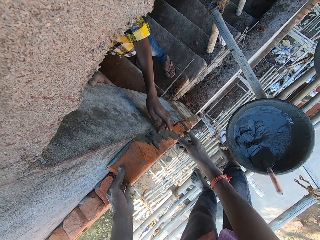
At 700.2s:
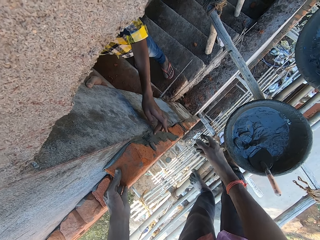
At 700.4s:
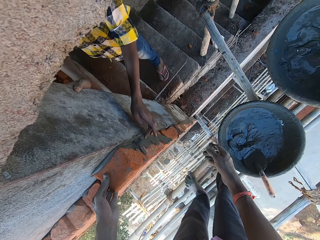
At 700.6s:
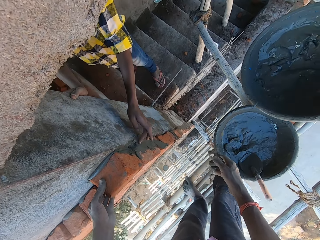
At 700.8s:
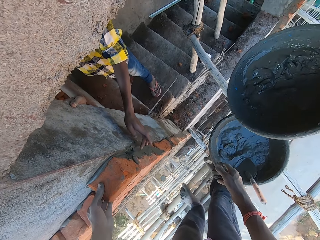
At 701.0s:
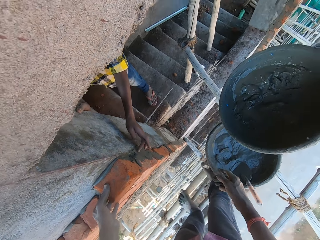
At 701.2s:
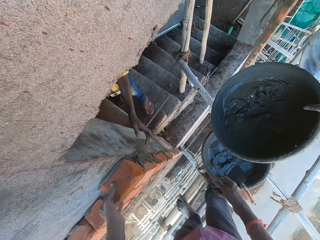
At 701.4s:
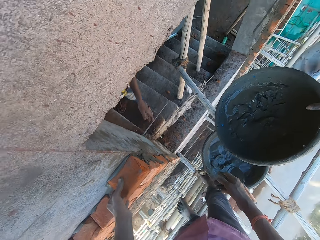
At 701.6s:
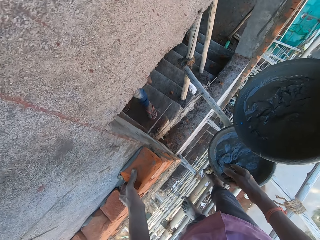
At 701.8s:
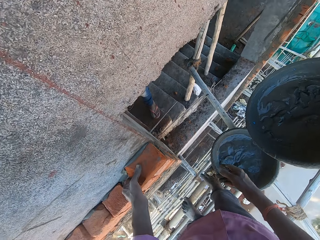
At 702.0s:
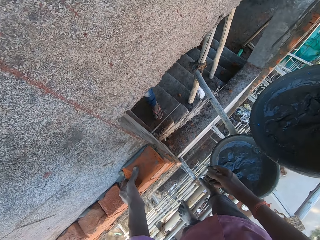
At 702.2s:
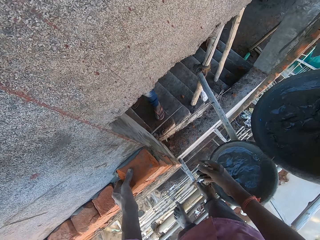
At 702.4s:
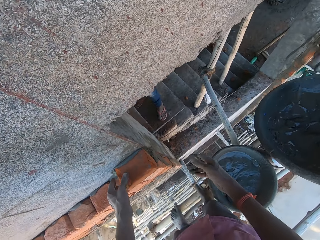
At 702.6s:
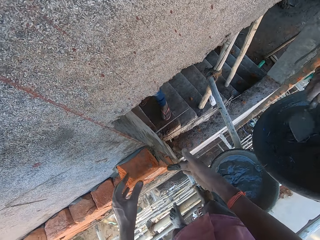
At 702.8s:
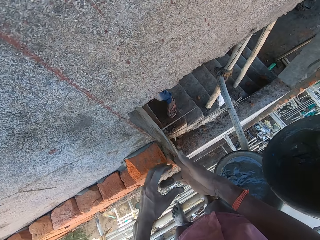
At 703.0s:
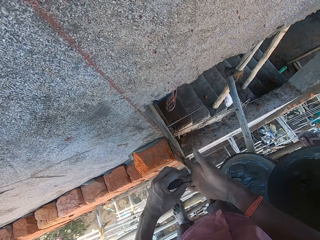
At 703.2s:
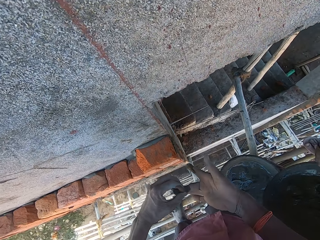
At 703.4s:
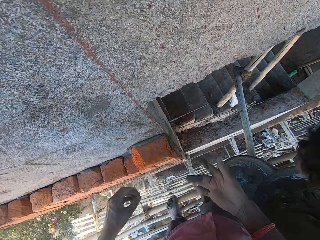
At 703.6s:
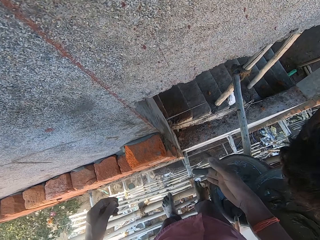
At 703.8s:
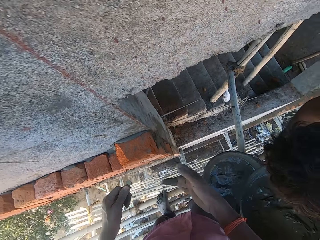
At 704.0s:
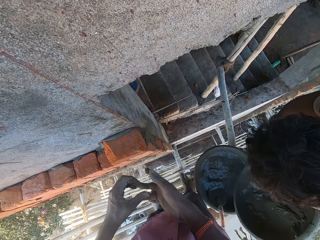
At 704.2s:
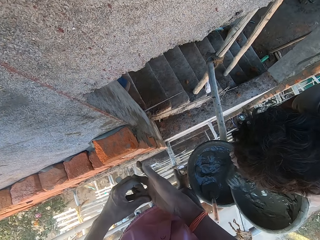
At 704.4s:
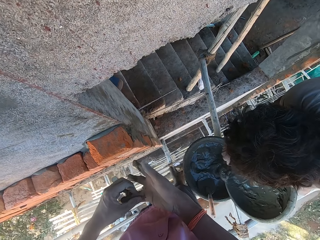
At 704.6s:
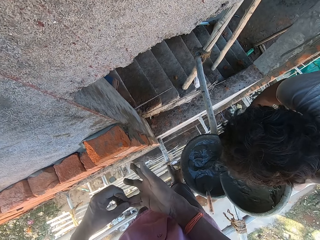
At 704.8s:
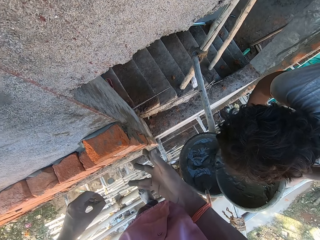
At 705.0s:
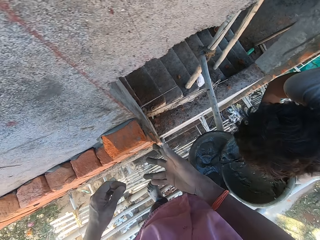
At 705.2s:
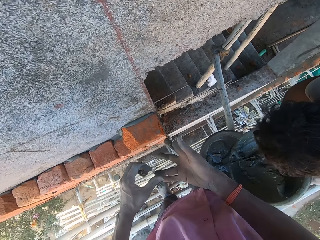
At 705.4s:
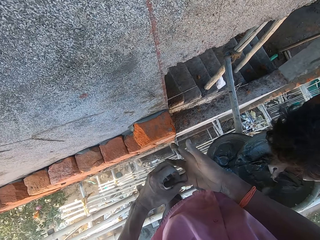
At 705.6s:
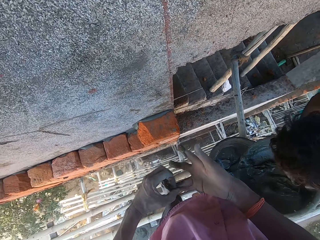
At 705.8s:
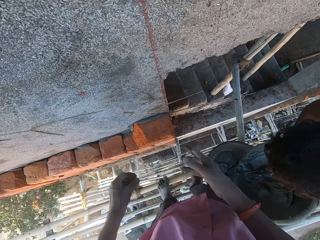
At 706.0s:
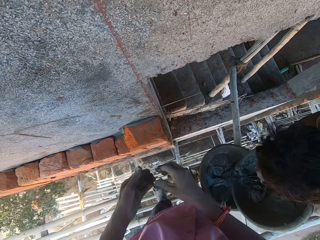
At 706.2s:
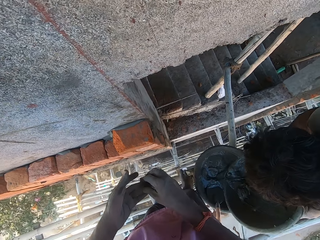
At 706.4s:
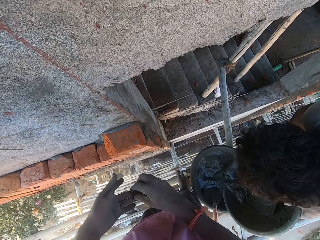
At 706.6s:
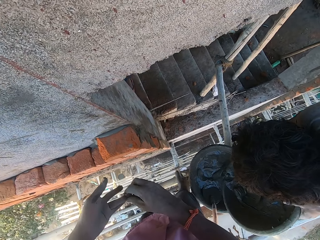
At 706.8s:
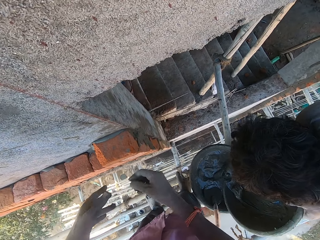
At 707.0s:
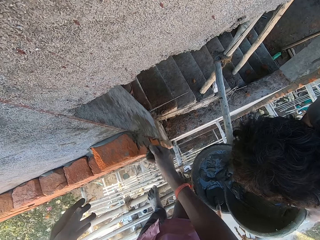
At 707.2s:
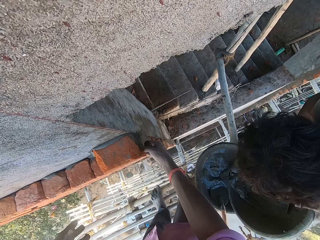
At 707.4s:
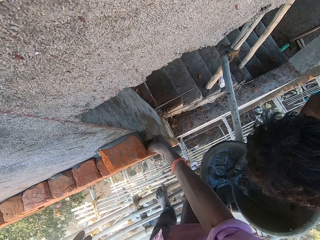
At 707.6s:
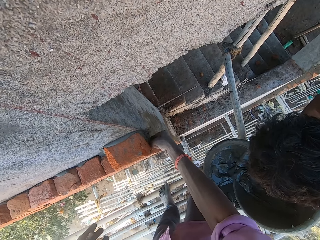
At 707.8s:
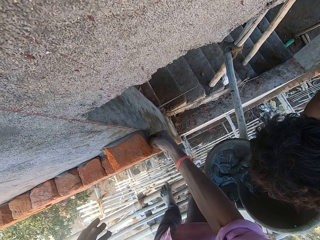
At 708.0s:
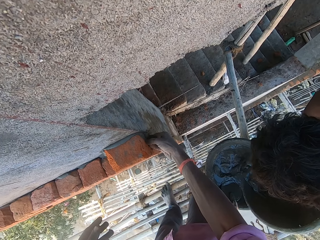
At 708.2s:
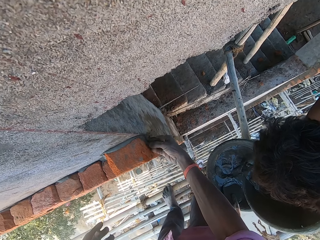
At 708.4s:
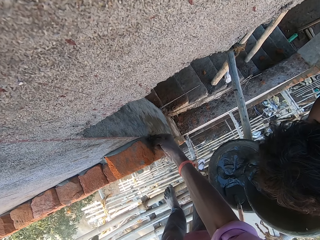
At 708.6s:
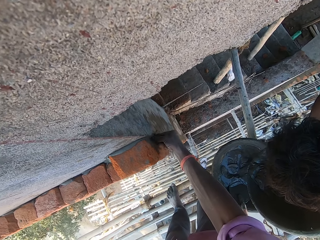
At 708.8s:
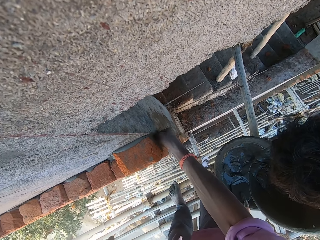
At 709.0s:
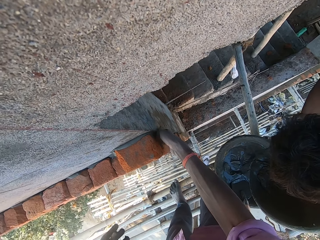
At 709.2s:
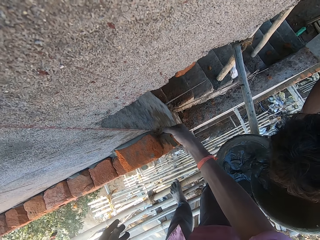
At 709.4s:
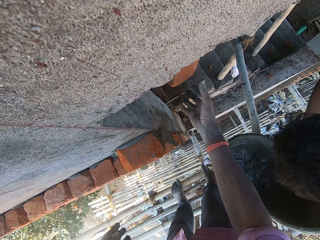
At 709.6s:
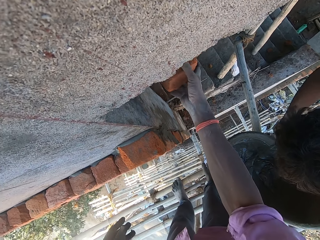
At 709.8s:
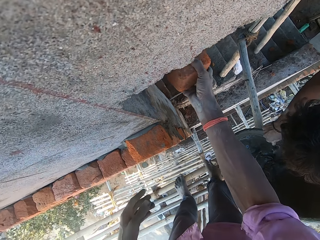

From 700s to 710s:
A man holds a head pan with his left hand. The man holds a hand trowel with his right hand. The camera wearer cleans both his hands. The man holds the bucket. The man pours mortar from the head pan in his right hand into the head pan with the hand trowel in his right hand.

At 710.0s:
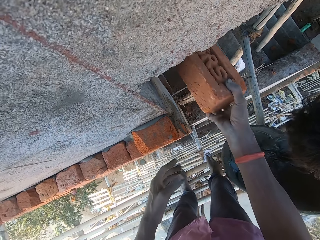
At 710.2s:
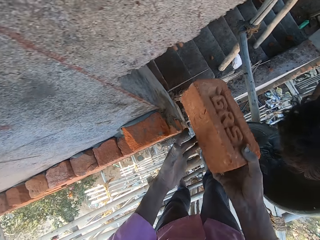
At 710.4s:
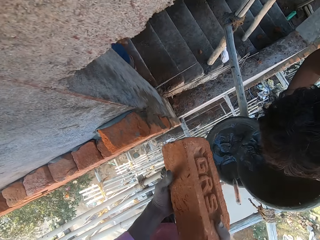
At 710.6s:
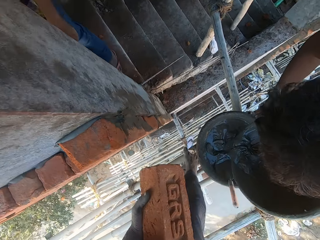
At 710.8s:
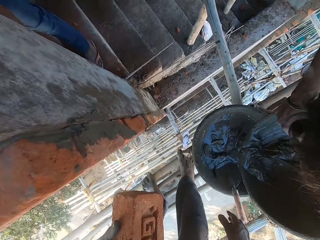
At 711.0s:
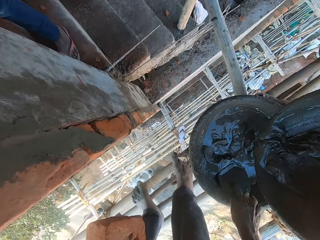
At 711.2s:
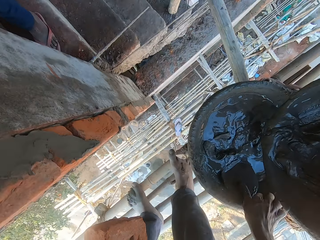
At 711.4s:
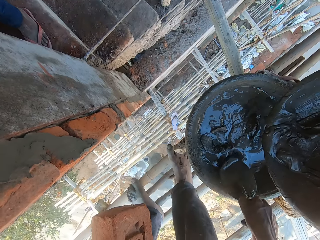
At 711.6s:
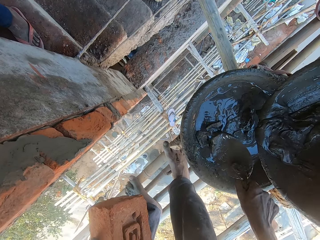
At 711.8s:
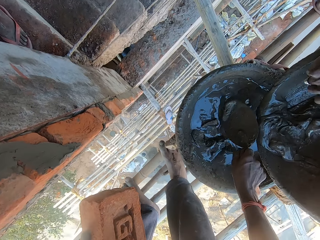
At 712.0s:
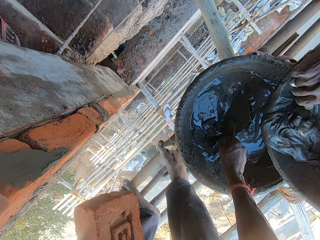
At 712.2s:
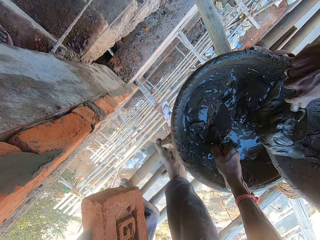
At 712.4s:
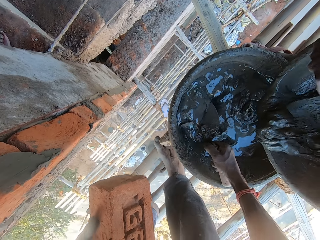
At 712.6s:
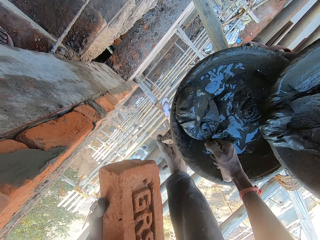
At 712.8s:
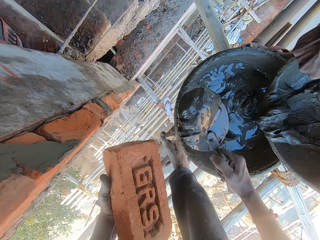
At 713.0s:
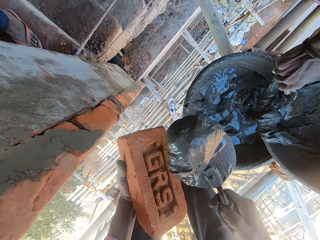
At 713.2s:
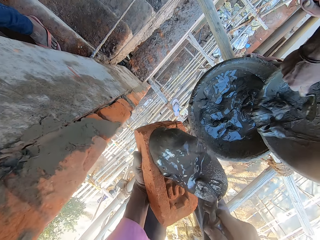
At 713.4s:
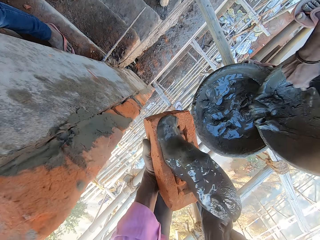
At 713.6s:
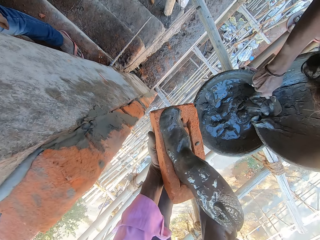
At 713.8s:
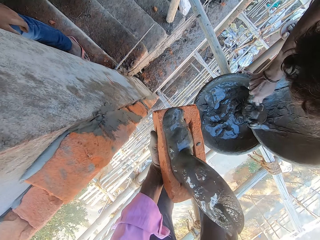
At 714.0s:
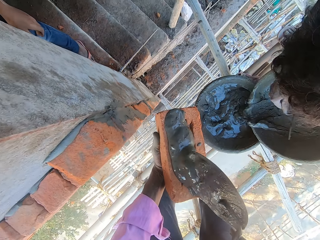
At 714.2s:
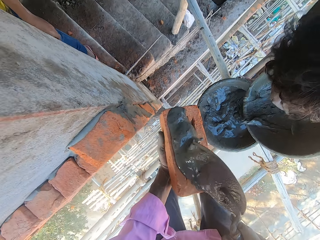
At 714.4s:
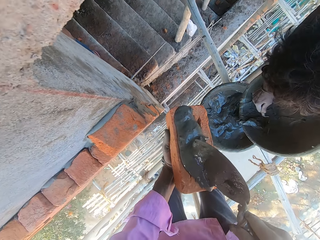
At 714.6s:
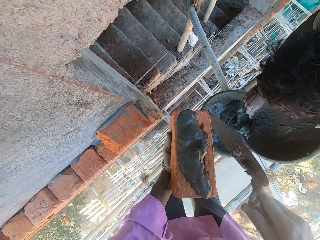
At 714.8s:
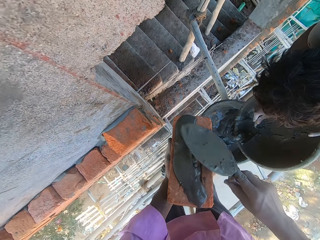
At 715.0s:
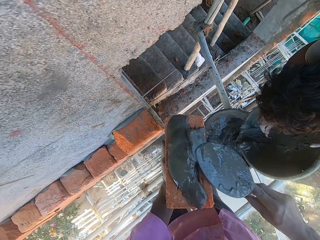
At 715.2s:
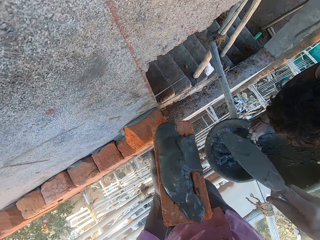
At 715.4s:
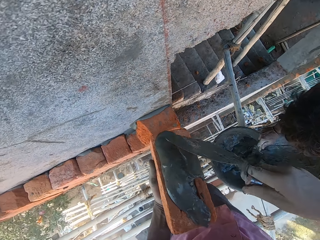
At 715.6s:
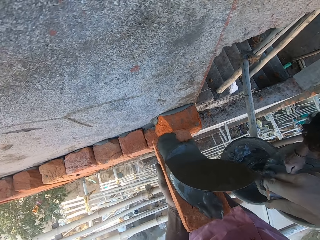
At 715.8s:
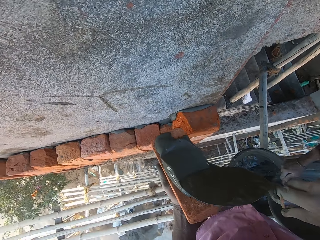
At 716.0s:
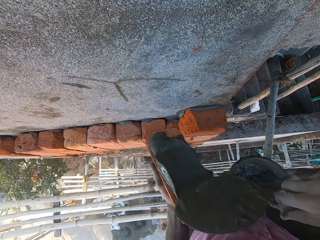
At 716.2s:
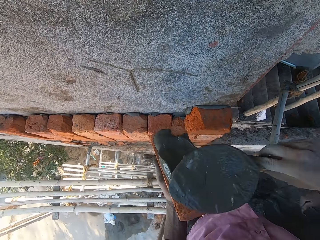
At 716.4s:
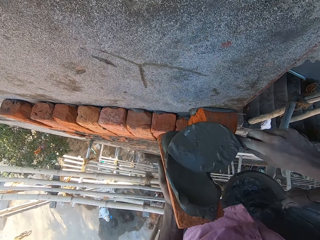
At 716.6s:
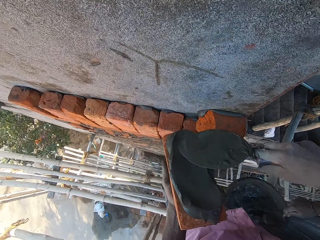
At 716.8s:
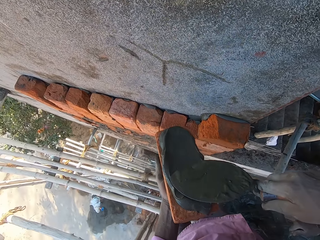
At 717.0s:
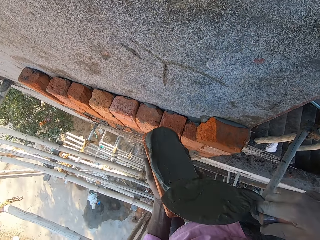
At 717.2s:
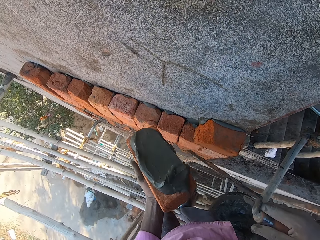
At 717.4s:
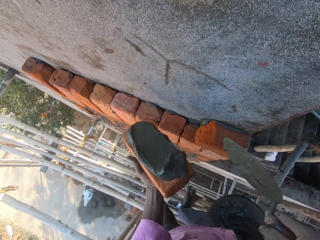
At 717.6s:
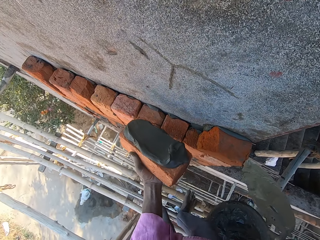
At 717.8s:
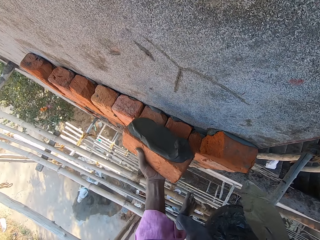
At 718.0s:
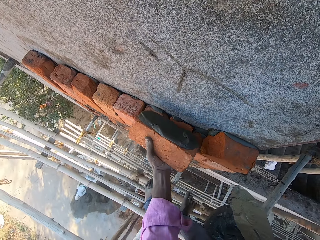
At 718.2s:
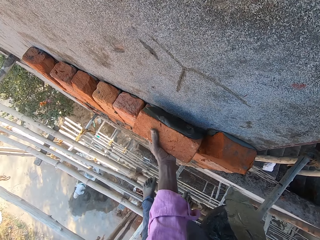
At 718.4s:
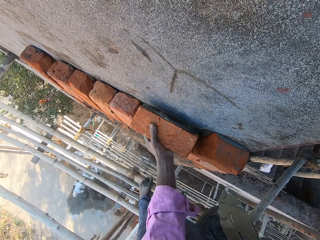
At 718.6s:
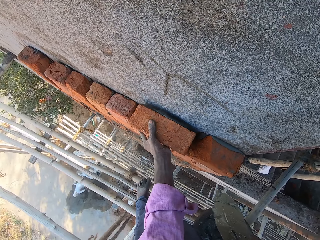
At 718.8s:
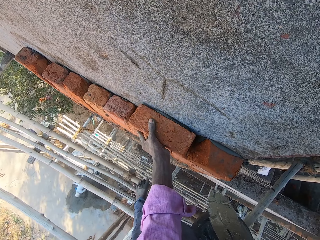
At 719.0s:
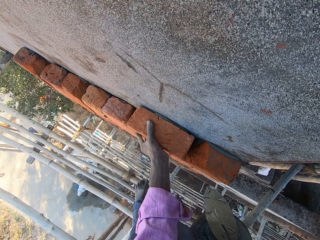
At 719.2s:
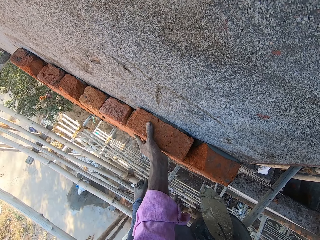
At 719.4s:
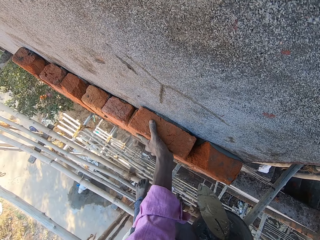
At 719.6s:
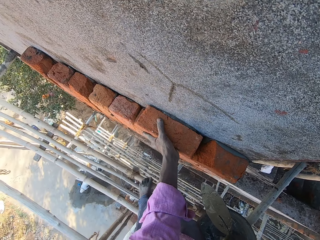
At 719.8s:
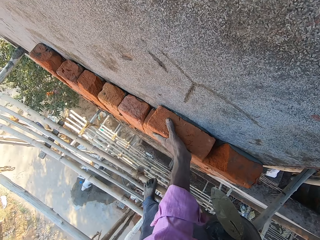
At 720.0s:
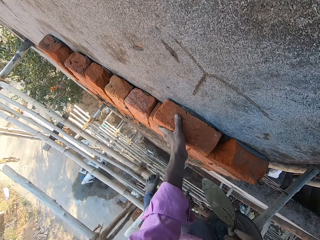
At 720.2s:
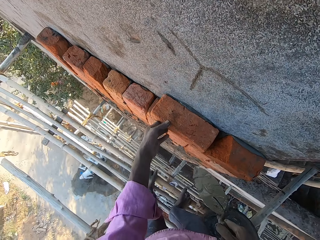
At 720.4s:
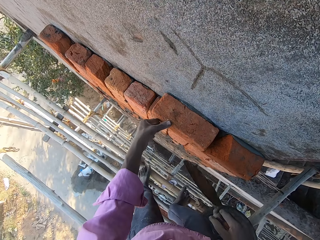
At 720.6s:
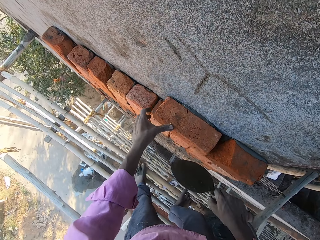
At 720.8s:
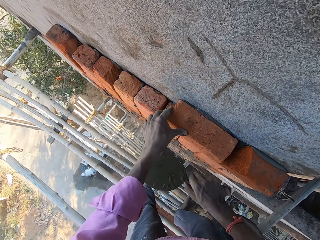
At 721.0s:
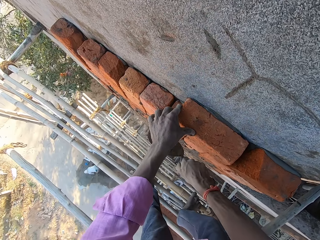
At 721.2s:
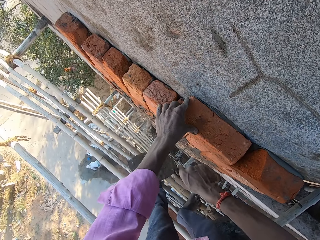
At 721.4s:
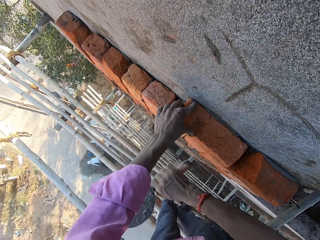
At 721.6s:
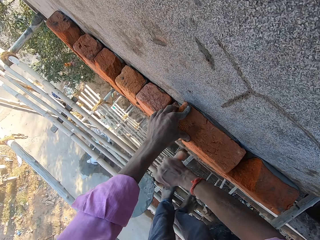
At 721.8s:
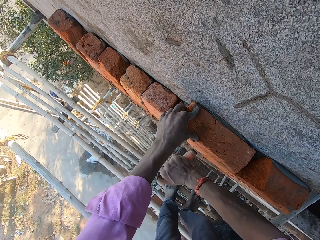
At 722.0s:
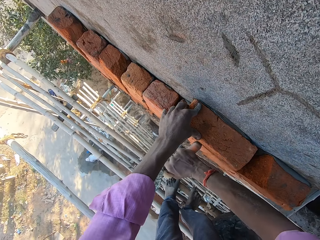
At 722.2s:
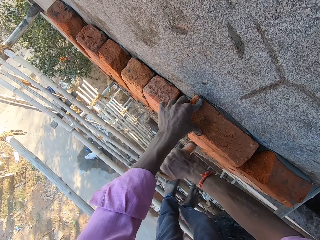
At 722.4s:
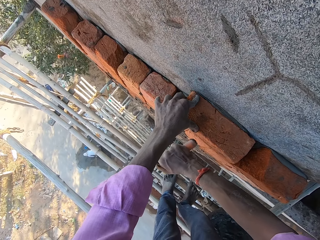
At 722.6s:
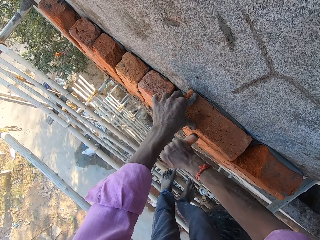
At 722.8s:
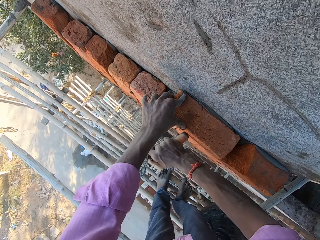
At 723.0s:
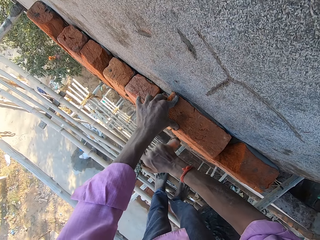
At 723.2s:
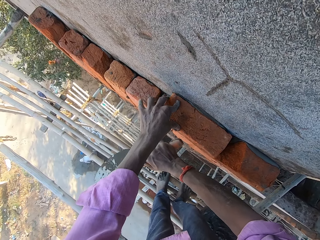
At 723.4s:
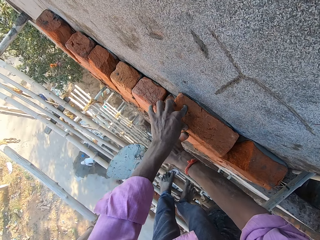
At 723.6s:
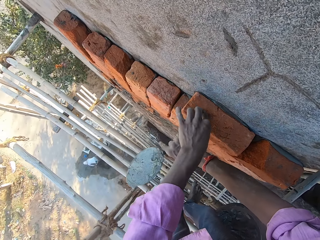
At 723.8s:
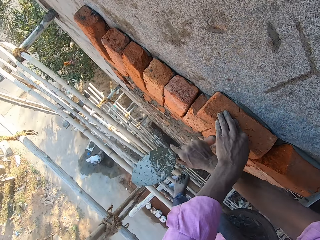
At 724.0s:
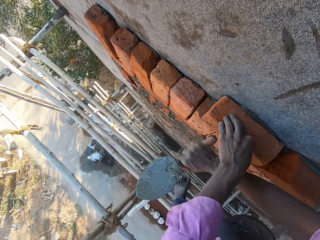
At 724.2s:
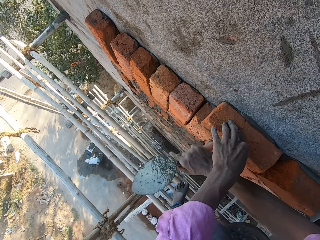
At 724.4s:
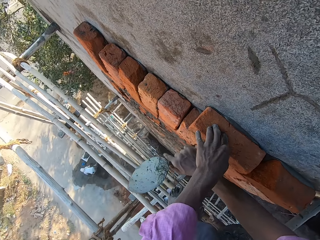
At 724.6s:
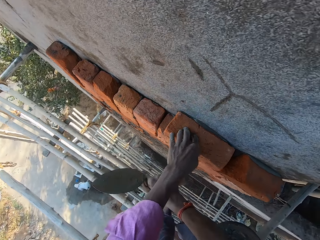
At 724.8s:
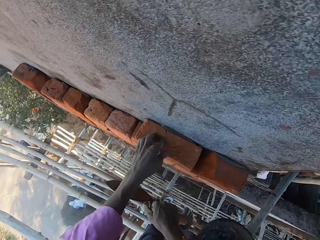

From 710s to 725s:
A man passes a brick to the camera wearer with his right hand. The camera wearer passes the brick from his right hand to his left hand. He holds the hand trowel with his right hand. He takes the mortar from the head pan with the hand trowel in his right hand. The man puts the concrete in the bucket. The camera wearer puts the mortar on the brick in his left hand with the hand trowel in his right hand. He fixes the brick on the wall with his left hand. He hits the brick with the handle of the hand trowel in his right hand.
